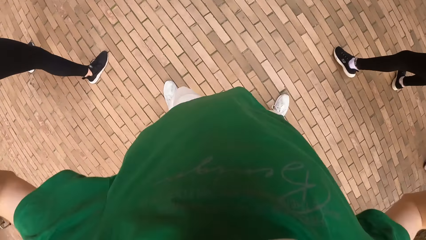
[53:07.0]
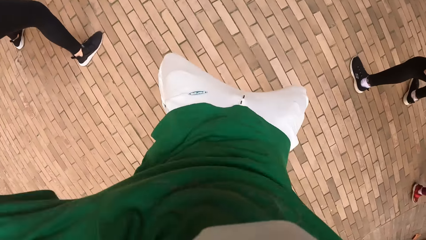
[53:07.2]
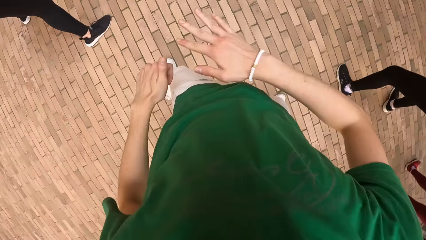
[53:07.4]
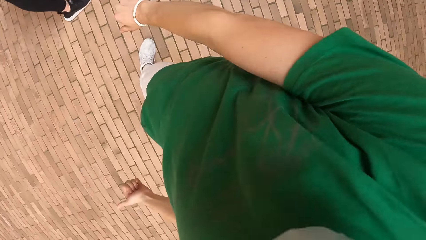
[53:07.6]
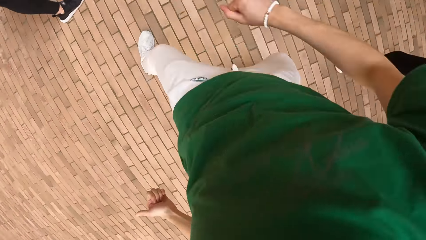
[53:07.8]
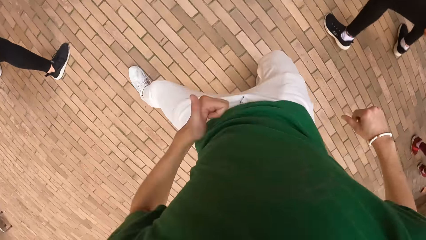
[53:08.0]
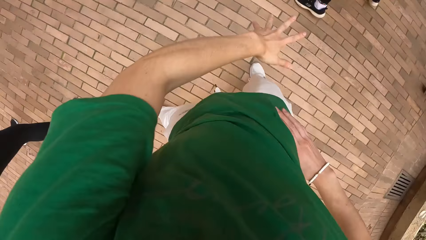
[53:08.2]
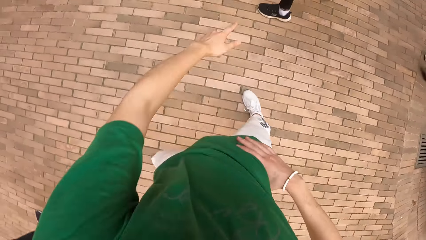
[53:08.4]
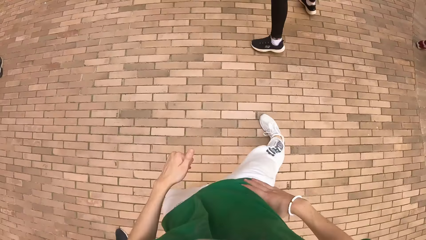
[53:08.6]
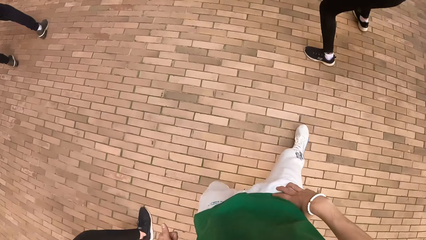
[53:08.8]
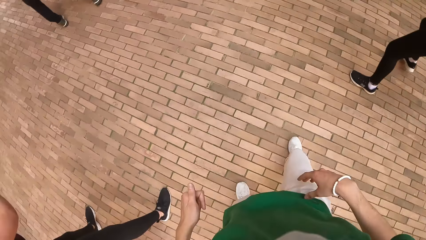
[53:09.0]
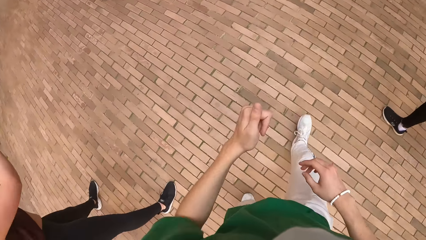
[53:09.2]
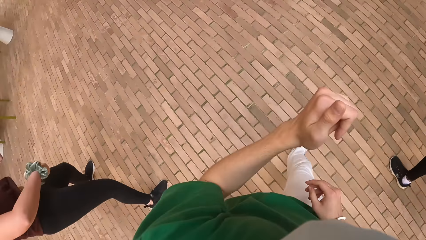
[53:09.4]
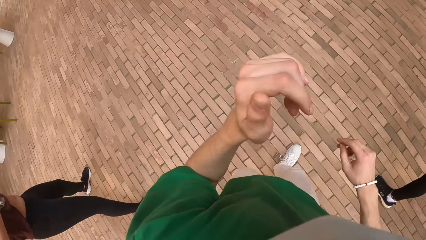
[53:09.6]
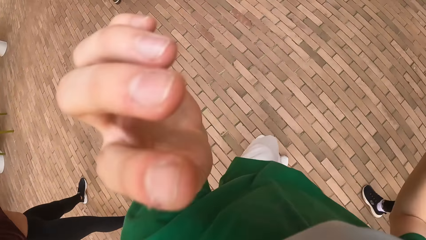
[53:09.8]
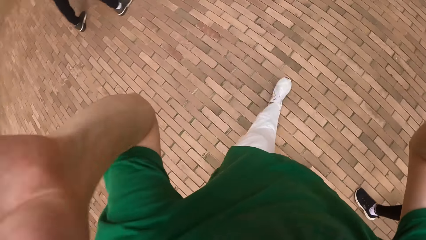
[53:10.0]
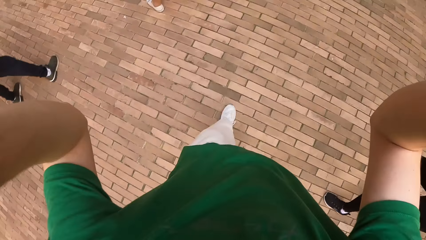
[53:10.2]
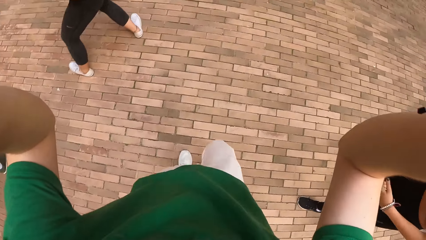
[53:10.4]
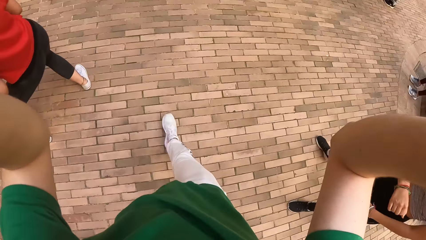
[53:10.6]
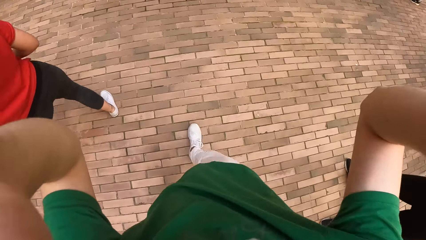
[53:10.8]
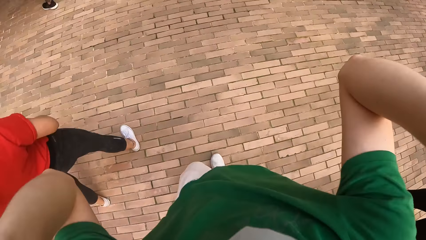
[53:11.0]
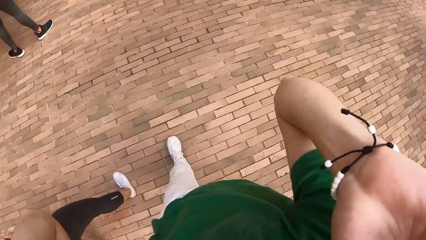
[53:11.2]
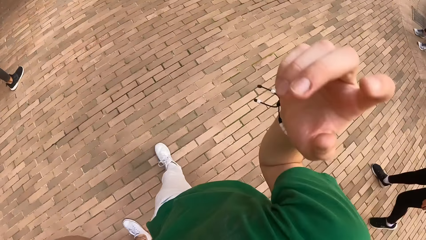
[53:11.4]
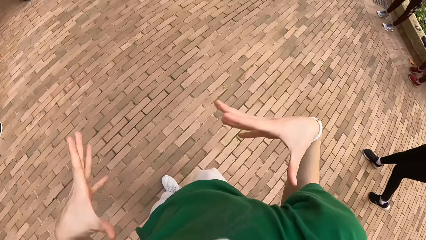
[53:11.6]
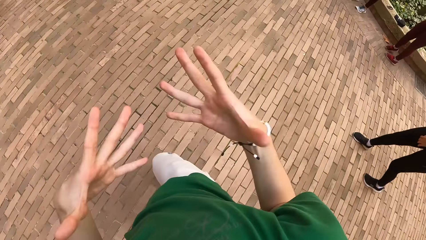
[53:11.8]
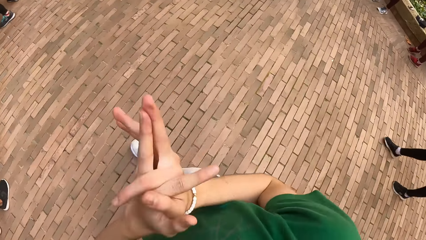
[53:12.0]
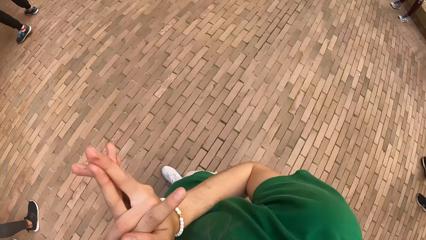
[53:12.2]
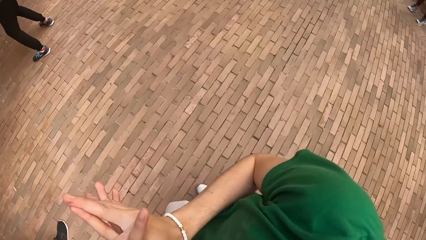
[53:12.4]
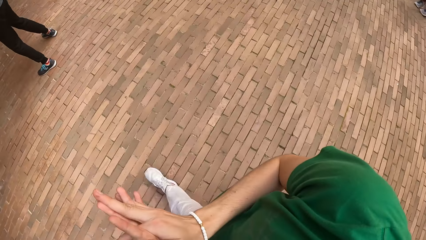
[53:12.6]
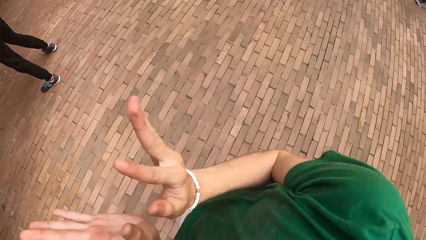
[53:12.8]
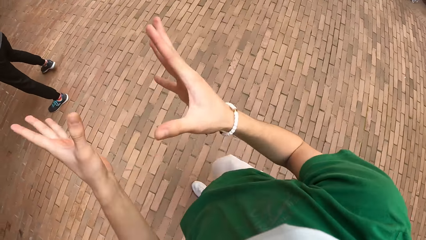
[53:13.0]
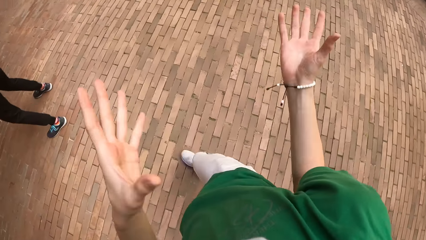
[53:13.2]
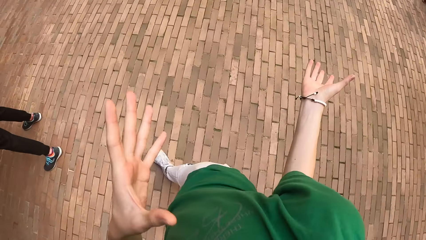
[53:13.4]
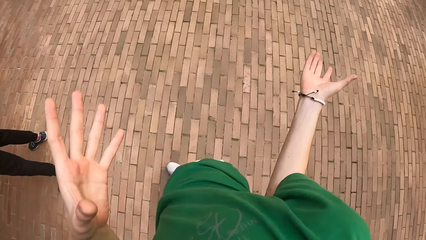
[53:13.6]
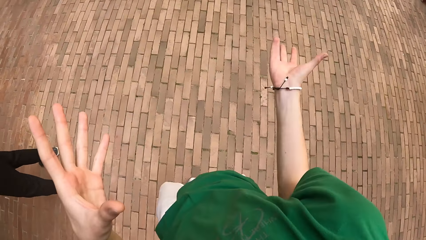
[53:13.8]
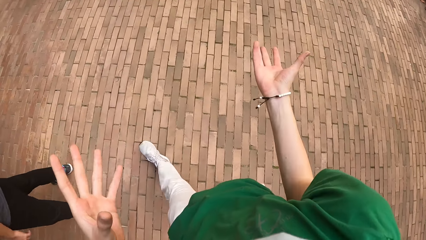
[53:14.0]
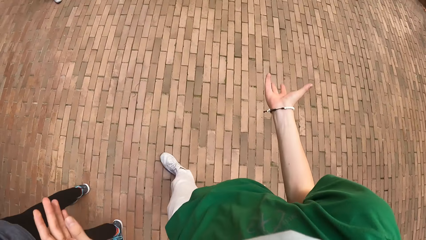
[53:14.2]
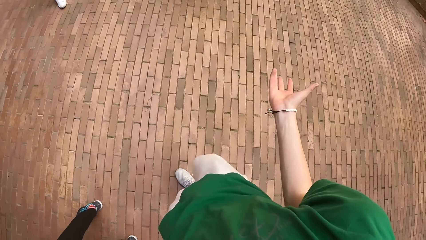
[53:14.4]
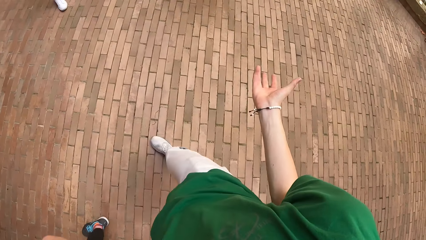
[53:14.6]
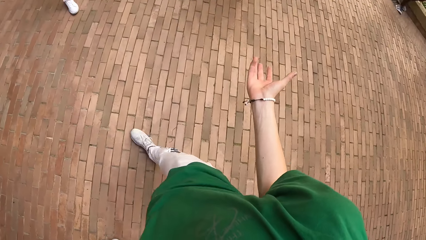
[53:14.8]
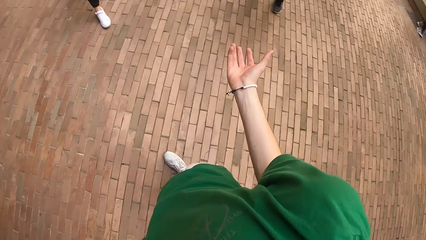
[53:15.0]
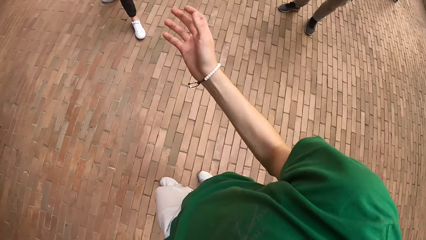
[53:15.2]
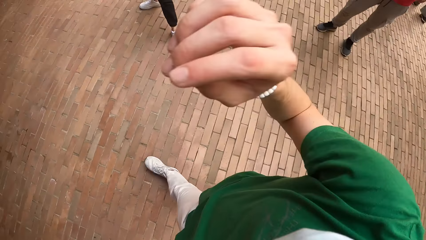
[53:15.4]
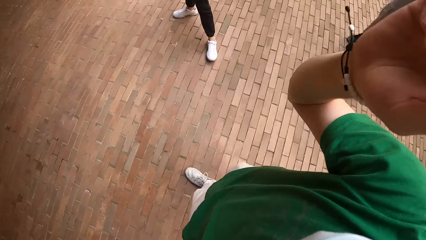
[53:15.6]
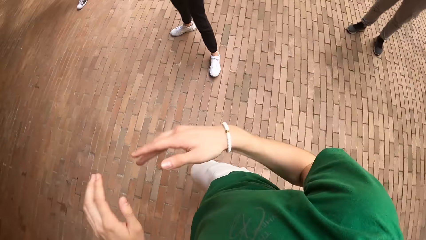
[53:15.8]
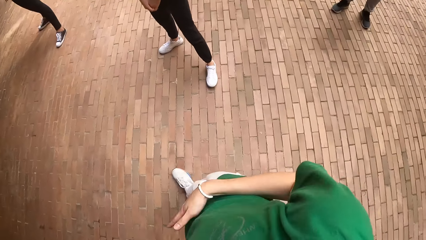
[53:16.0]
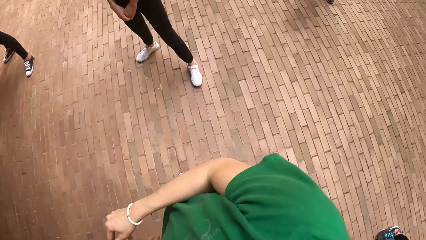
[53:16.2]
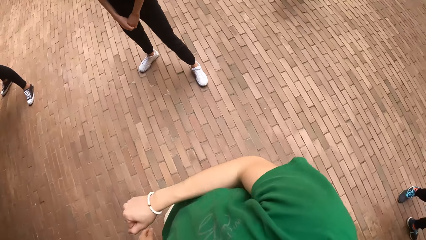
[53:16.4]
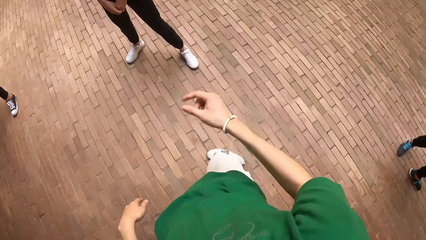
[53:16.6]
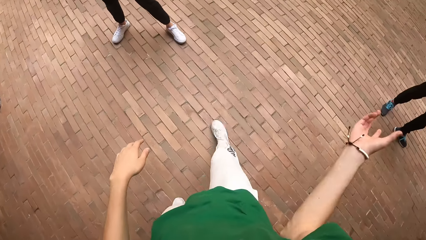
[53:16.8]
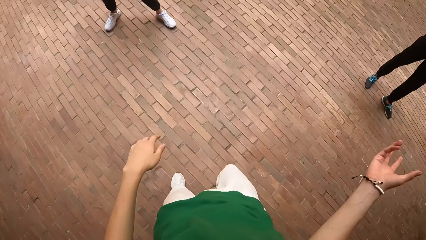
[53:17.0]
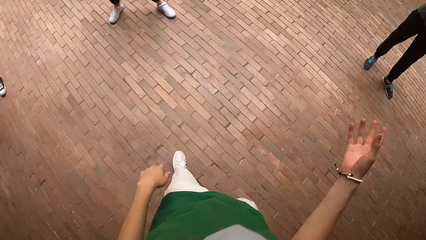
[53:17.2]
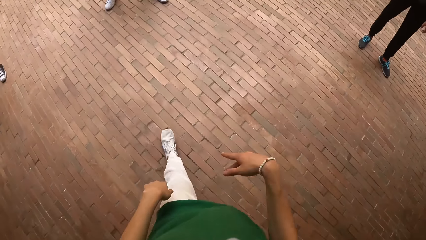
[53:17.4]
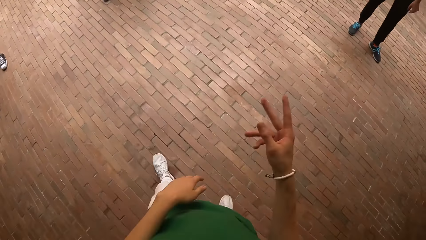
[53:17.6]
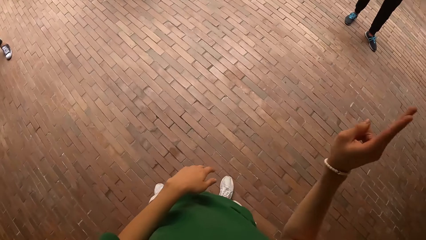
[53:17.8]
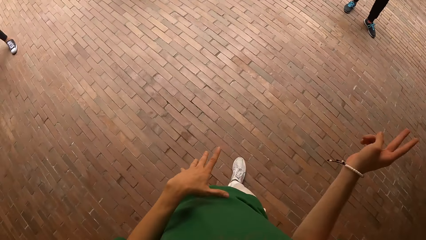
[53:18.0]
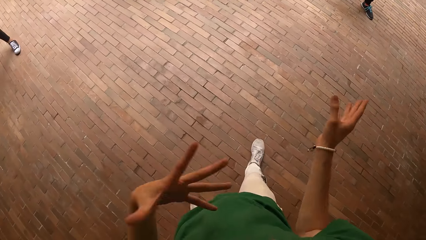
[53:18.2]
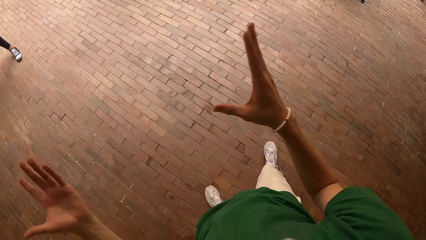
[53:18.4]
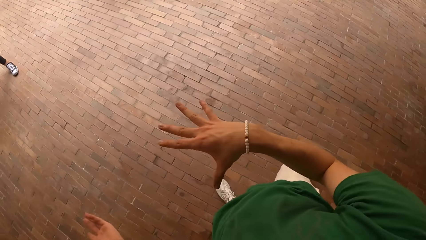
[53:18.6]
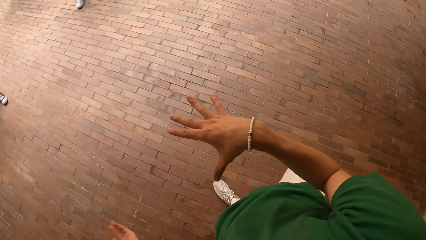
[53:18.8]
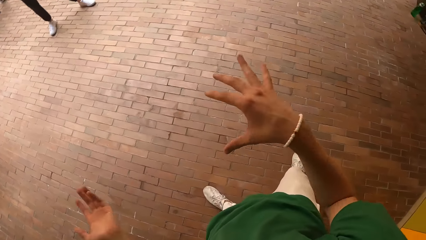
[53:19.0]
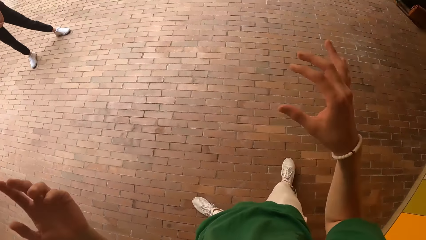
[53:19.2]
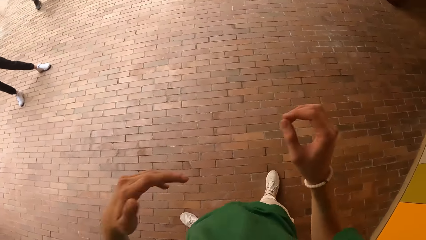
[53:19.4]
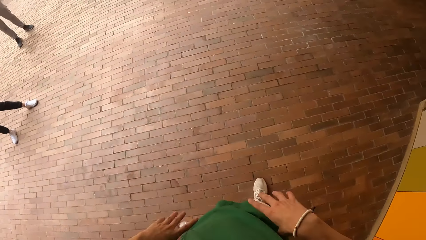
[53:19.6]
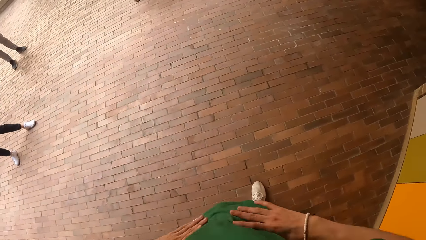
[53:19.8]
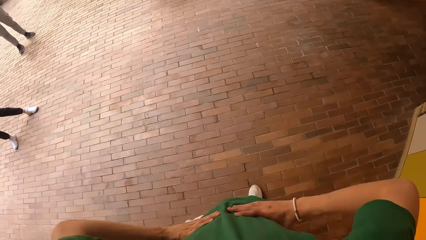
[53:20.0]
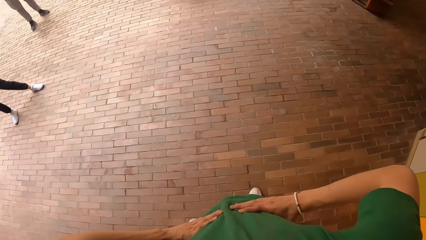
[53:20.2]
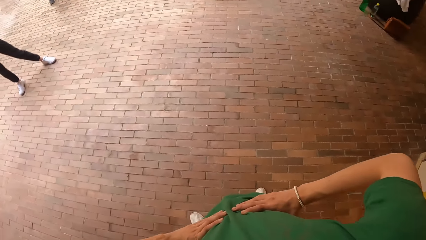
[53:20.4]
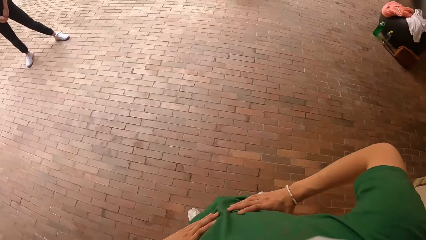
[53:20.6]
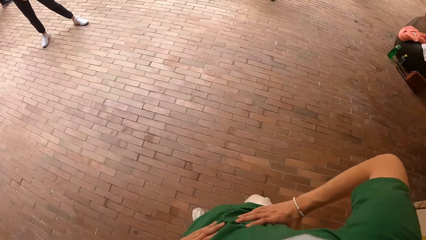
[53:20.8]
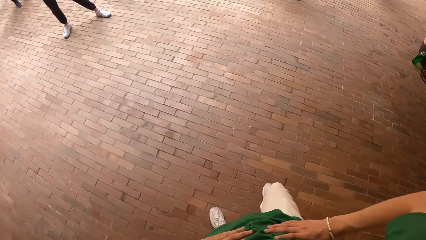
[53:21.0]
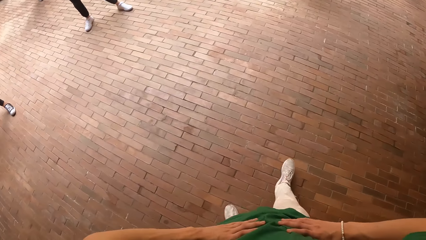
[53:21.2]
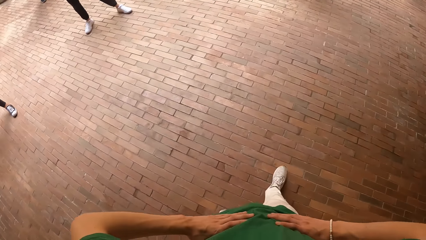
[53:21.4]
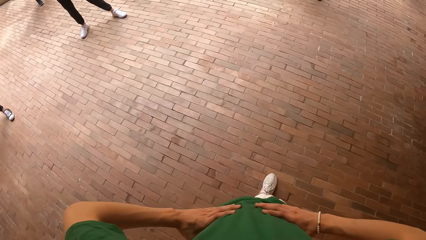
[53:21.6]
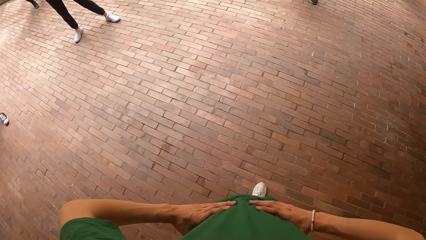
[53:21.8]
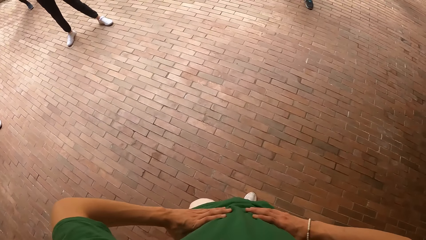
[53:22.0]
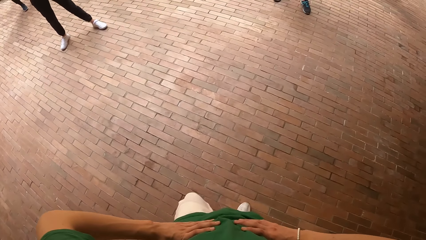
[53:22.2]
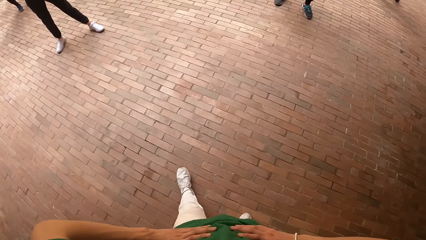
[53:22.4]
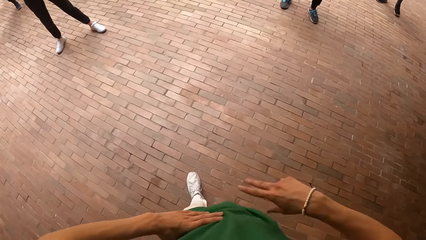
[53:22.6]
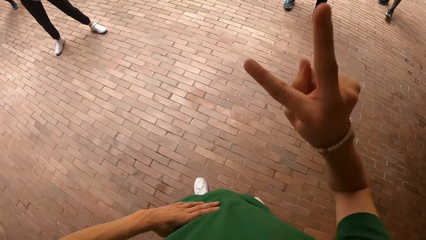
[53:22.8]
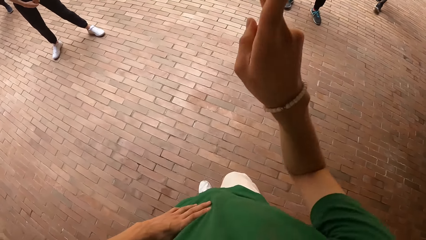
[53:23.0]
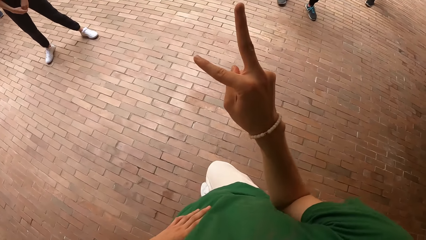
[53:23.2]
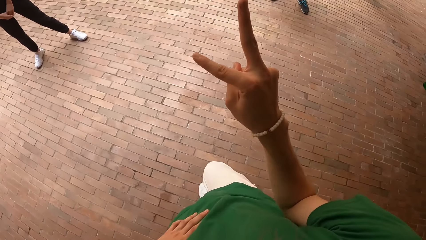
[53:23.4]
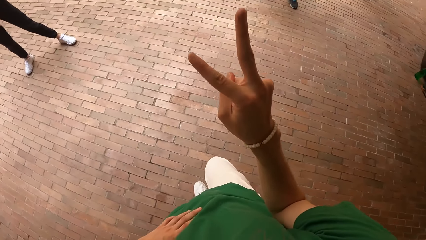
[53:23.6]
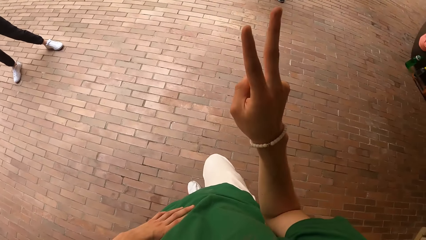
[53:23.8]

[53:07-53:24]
The camera wearer dances, adjusts the camera, and walks around.
